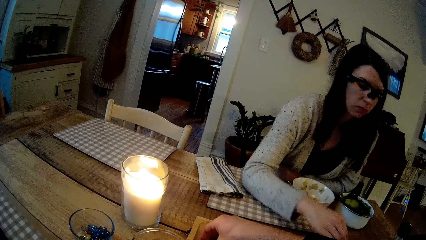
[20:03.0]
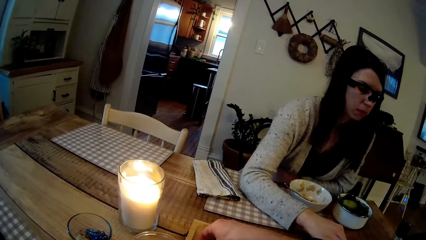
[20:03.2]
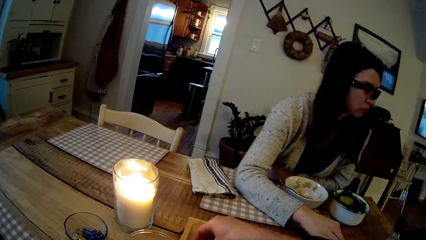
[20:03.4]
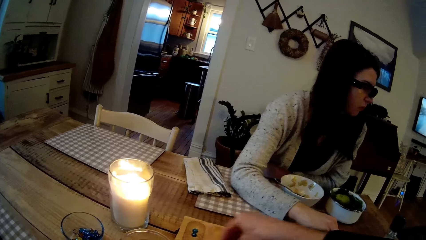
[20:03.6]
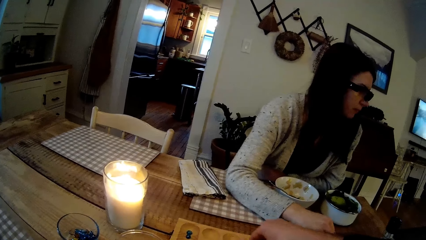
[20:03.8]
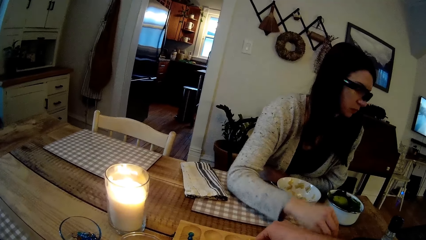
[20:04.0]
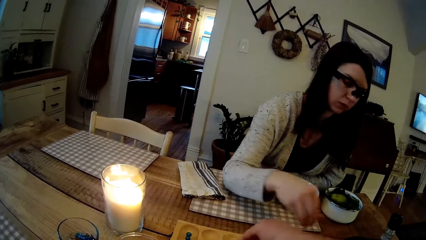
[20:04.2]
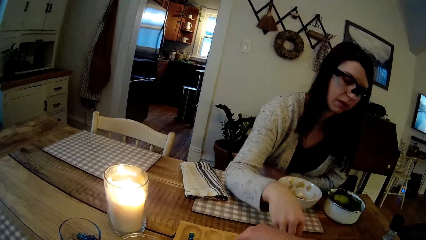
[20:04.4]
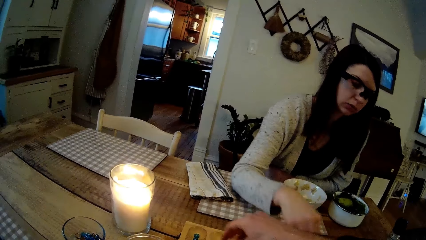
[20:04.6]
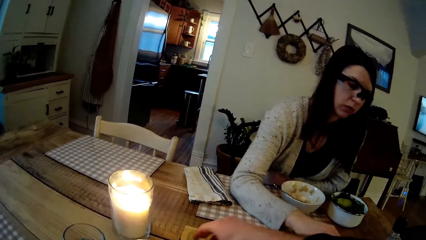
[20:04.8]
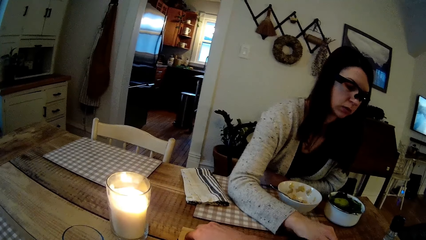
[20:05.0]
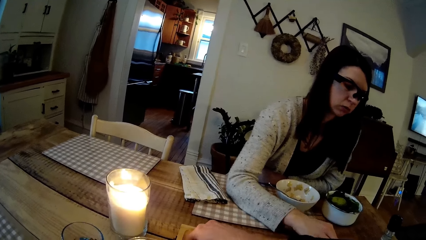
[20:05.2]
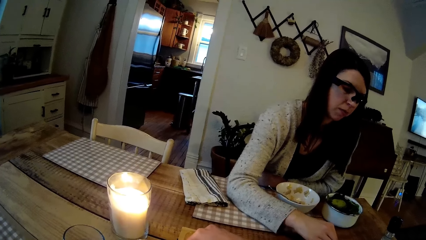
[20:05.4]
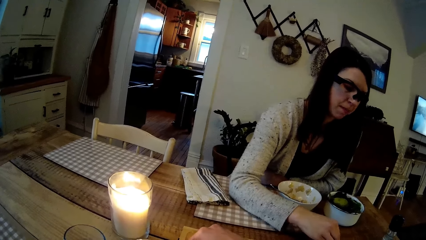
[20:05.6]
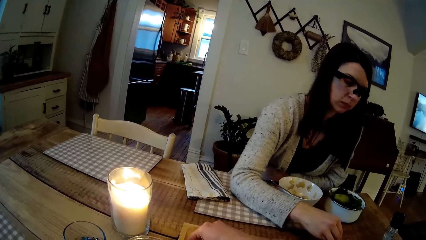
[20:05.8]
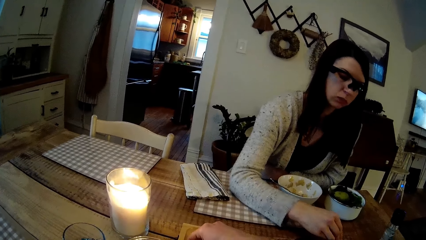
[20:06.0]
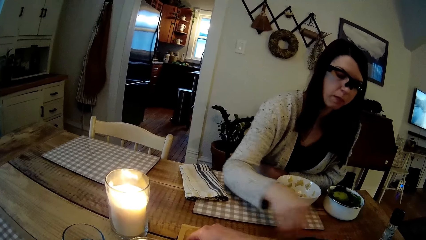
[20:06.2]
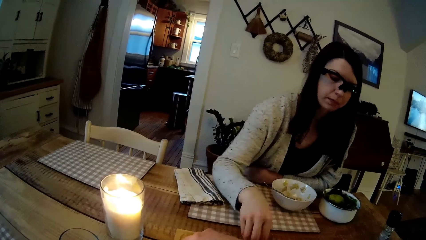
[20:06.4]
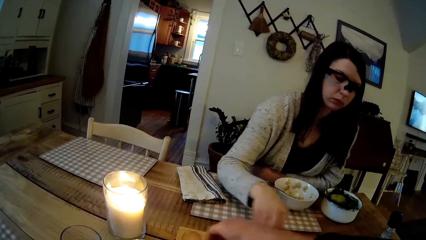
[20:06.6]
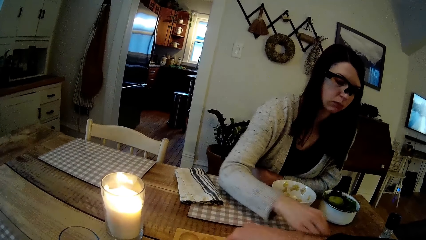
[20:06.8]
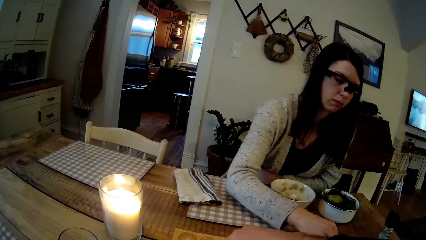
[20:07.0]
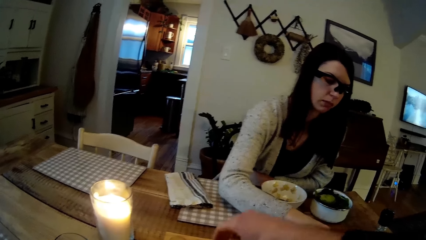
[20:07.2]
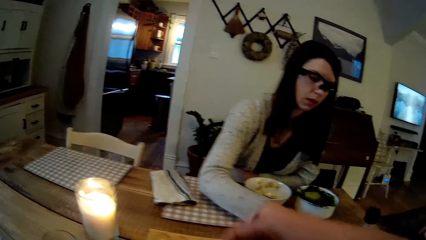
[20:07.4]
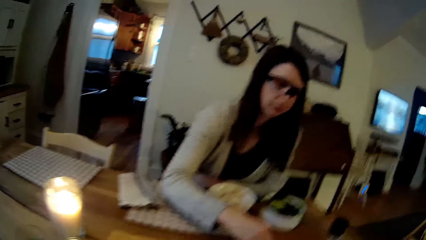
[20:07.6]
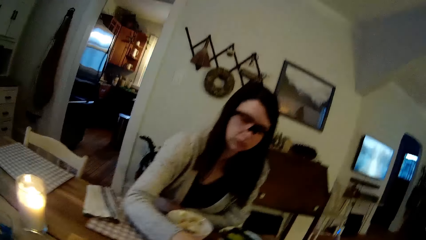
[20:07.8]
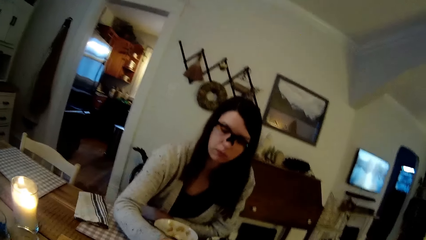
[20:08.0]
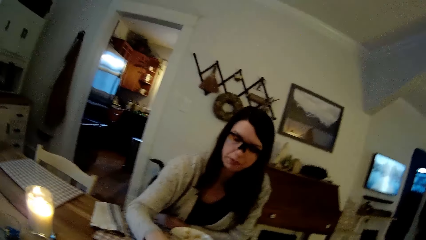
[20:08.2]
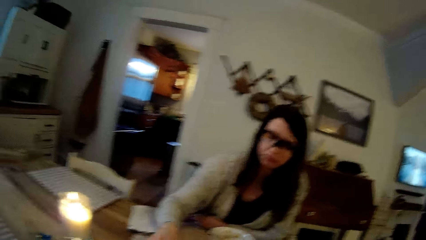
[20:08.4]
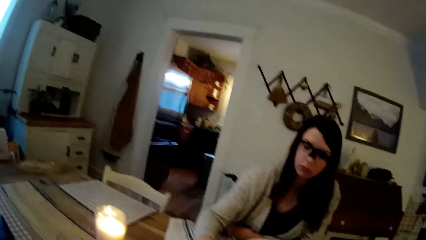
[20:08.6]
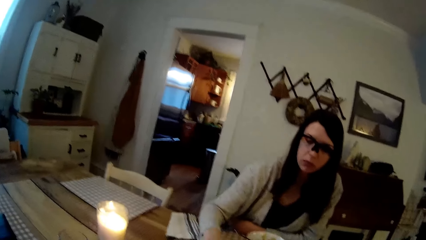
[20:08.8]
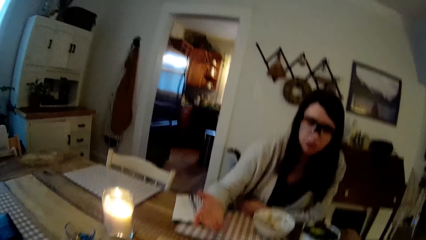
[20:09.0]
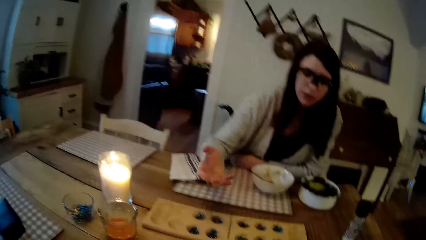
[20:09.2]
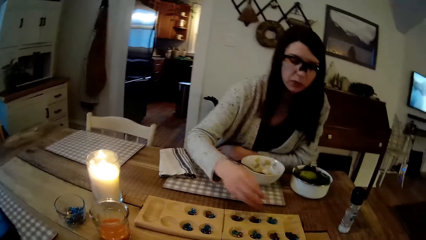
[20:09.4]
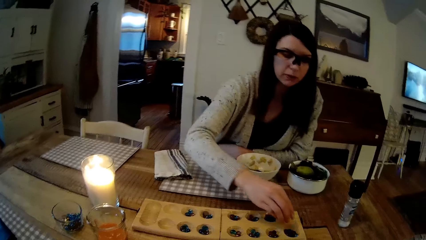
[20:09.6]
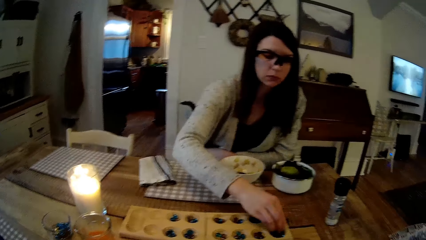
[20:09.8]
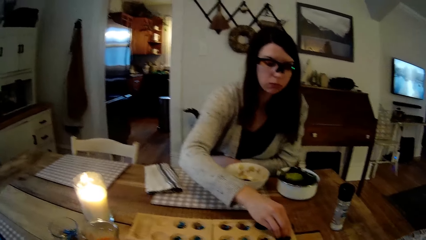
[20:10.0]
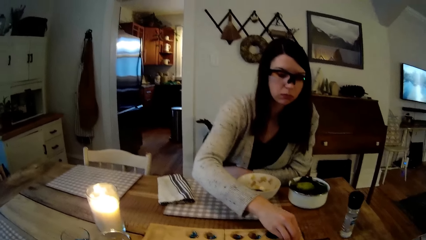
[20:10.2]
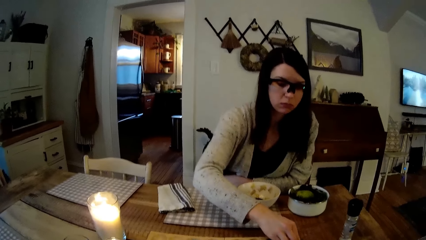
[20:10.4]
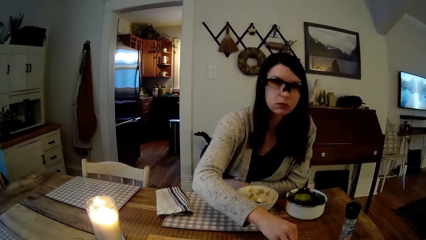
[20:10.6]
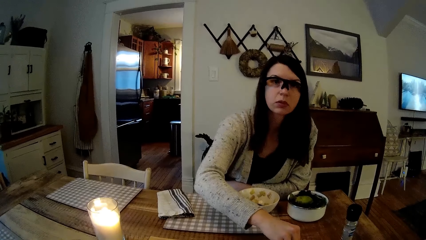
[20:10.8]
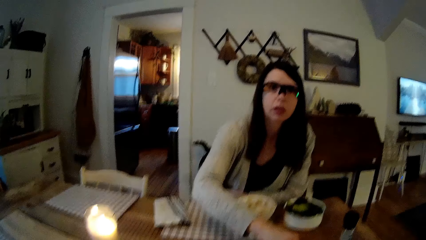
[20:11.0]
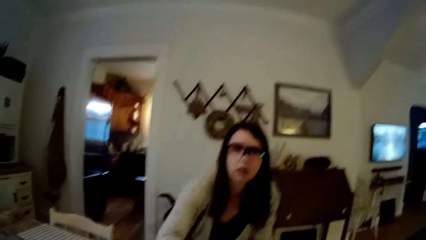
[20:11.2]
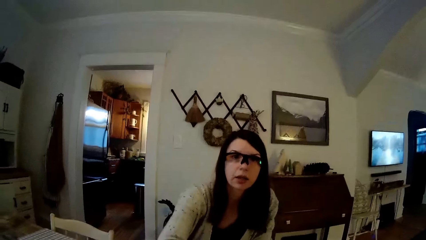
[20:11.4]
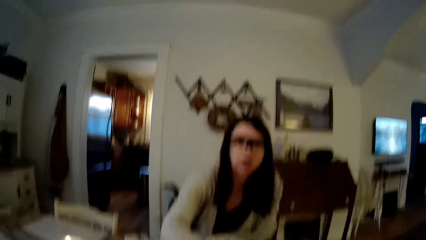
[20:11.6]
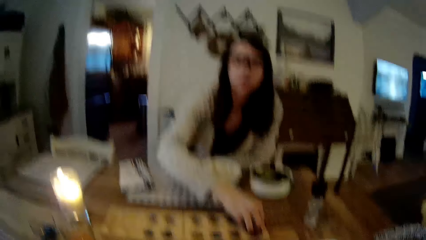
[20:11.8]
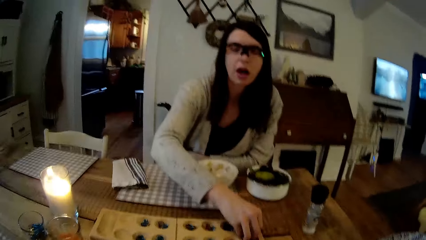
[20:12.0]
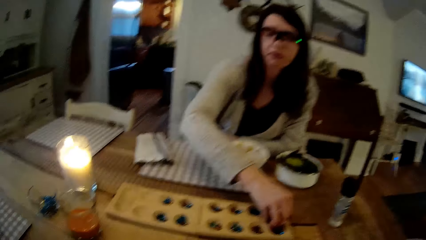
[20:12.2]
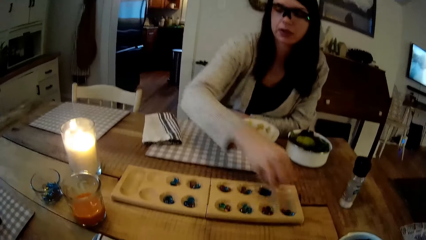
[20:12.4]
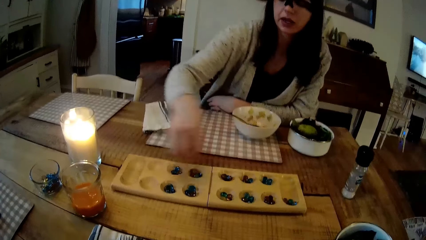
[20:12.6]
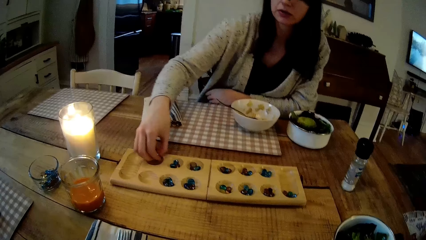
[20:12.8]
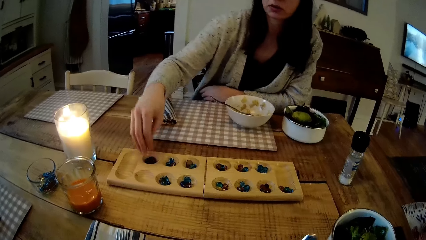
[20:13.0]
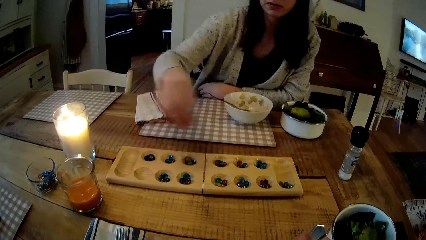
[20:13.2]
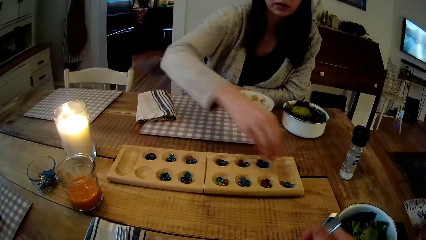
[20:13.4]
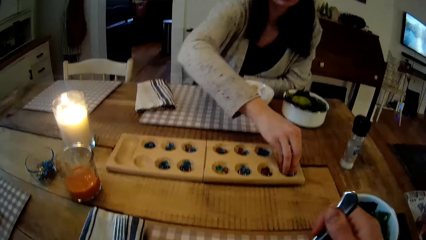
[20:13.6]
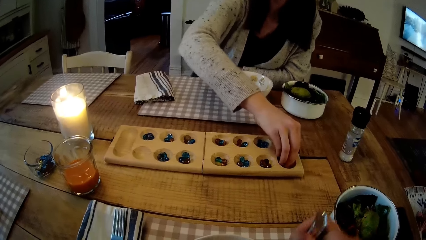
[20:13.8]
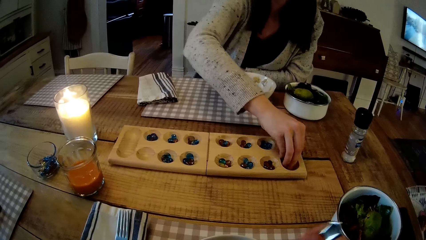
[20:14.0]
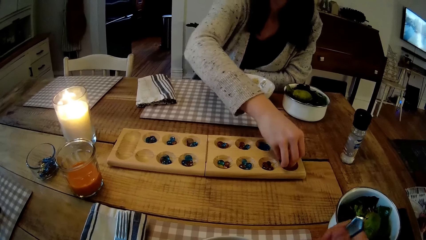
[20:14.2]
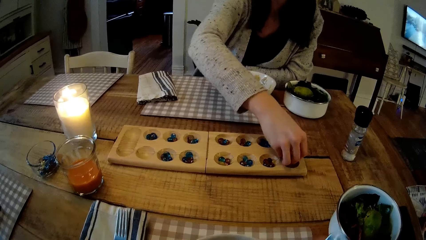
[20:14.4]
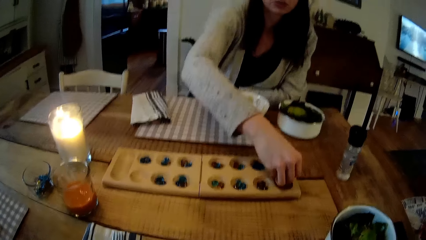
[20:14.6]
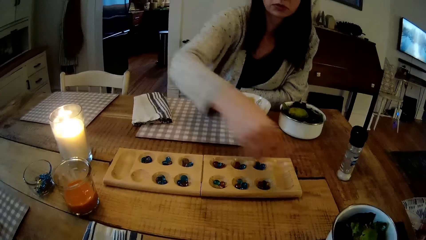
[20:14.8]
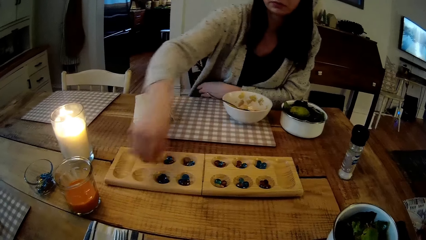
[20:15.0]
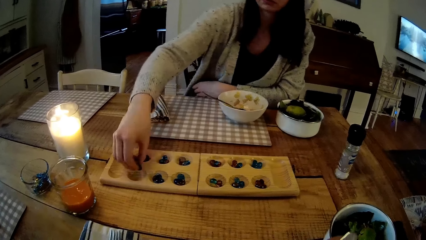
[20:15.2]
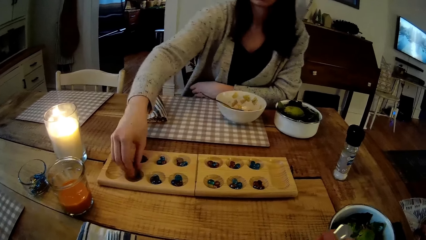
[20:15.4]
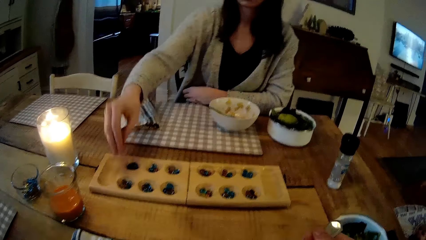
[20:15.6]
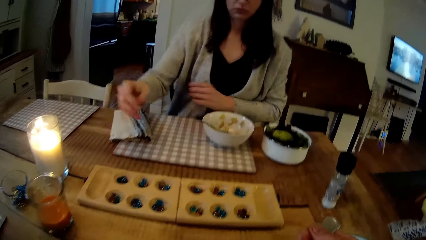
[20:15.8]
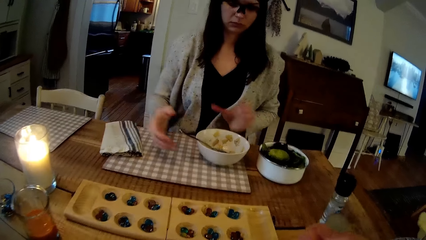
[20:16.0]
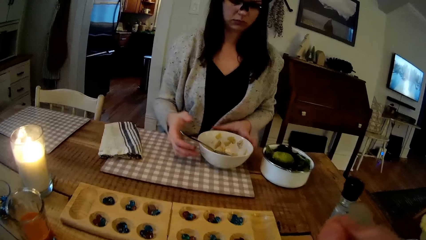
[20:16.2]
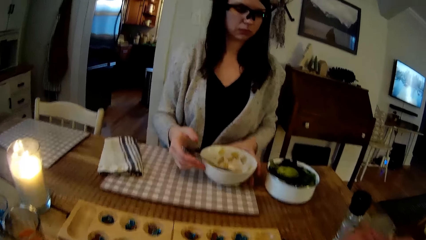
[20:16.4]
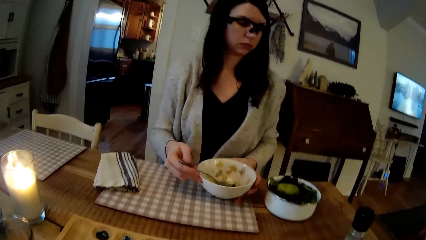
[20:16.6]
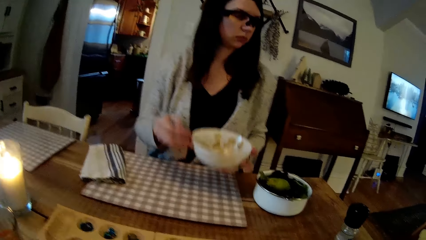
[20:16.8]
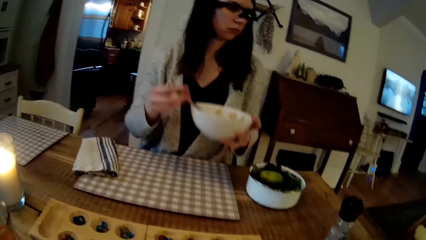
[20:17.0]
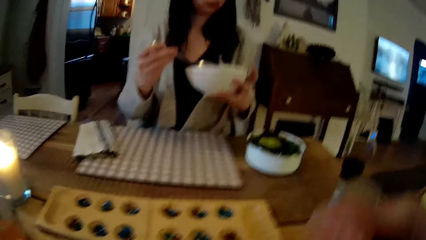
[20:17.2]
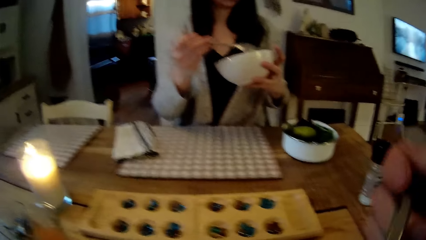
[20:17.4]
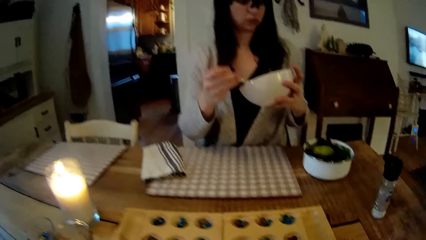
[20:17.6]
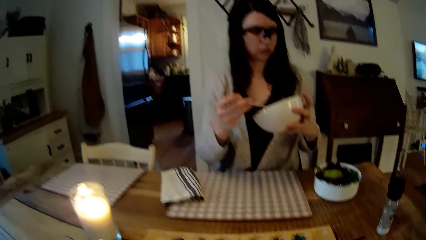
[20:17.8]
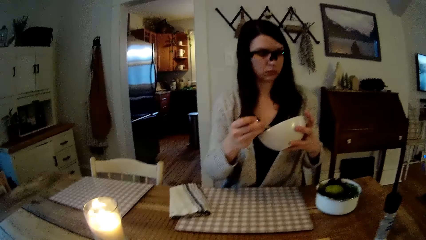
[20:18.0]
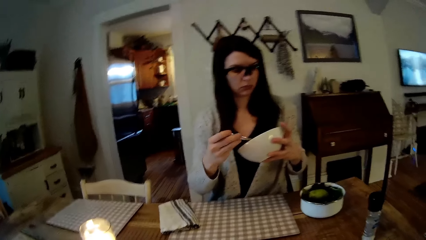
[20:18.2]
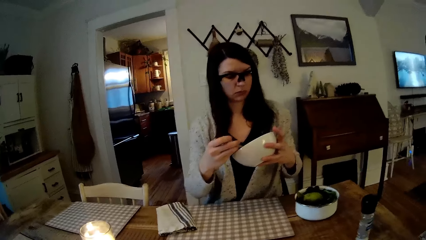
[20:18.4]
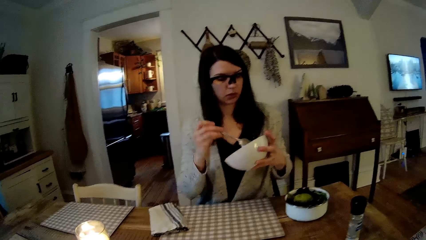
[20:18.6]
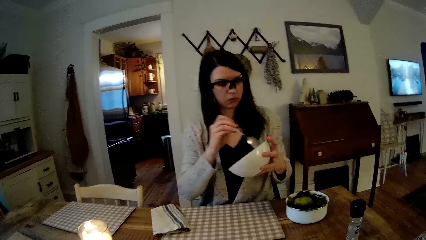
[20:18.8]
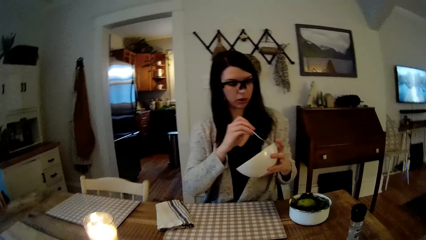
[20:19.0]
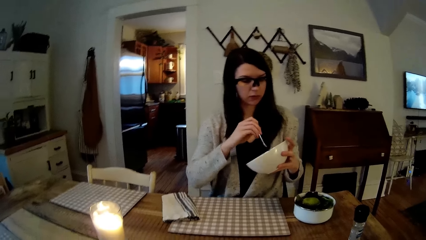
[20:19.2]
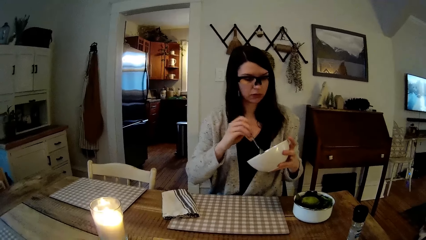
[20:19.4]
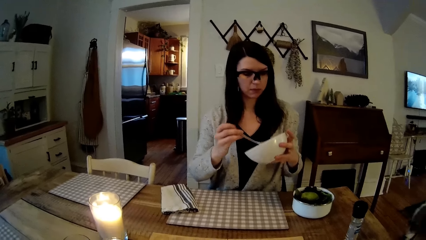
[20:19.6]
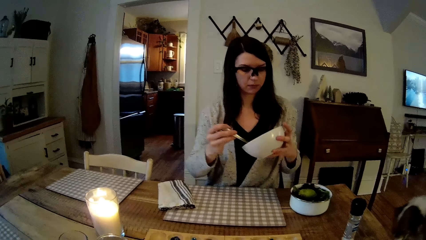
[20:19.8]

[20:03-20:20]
The woman arranges the board game and plays mancala on the dining table with her right hand. The camera wearer holds the spoon with his right hand. He eats food. The woman carries the ceramic plate with both hands, scrapes the remains of the cereal with the spoon in her right hand, and holds the ceramic plate with her left hand.
